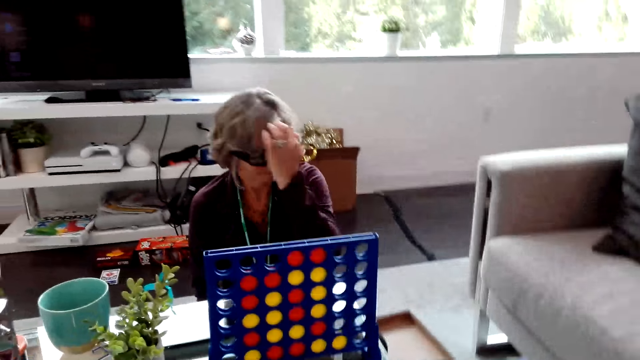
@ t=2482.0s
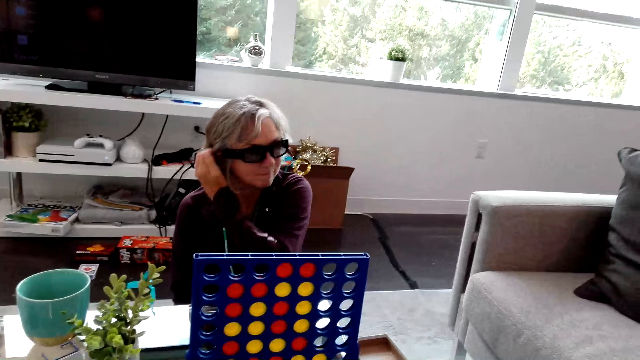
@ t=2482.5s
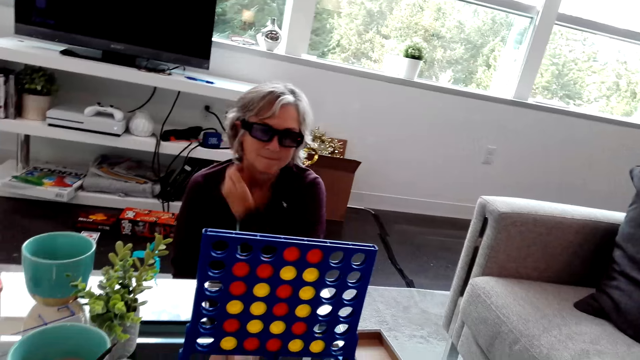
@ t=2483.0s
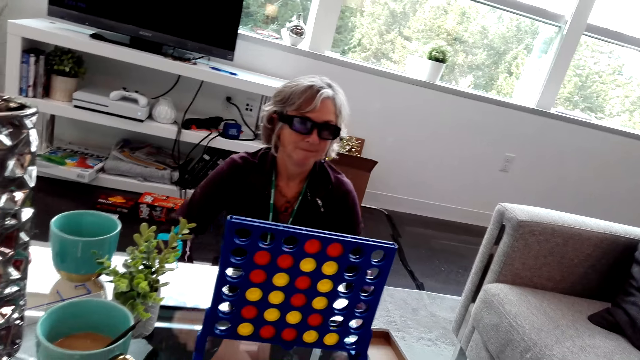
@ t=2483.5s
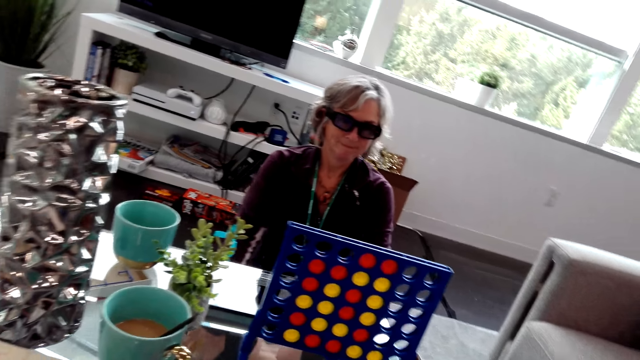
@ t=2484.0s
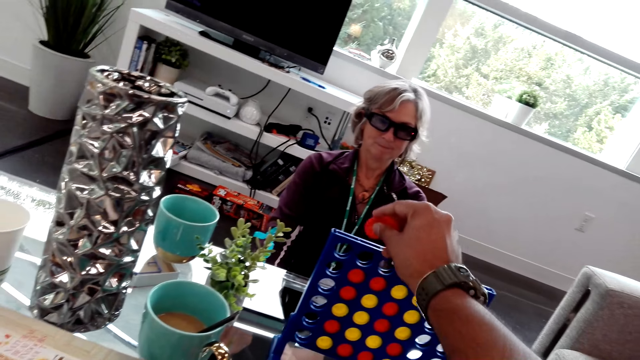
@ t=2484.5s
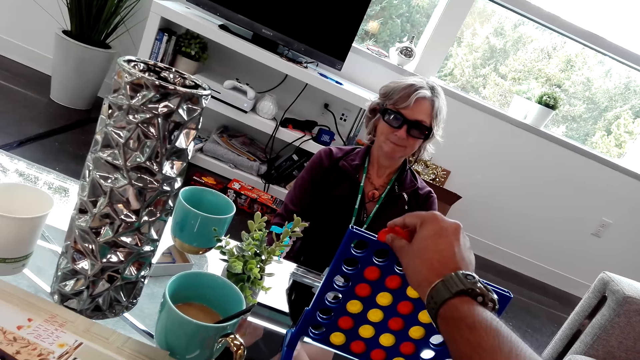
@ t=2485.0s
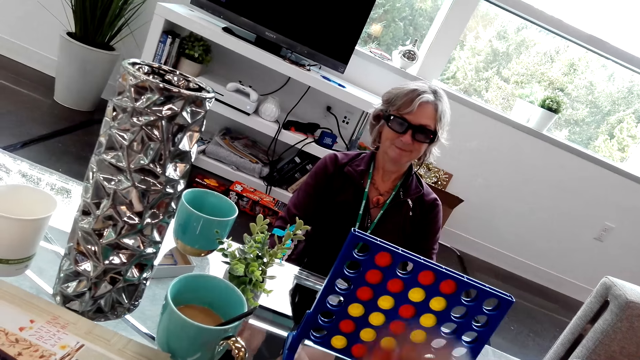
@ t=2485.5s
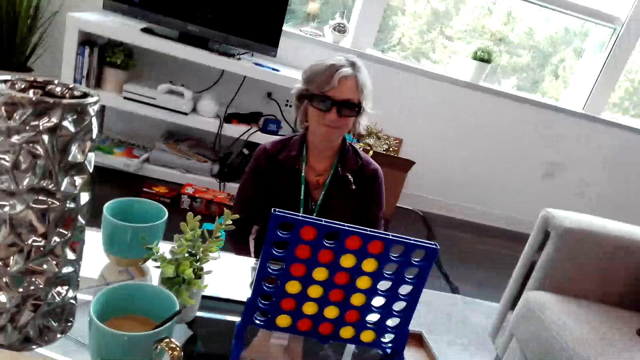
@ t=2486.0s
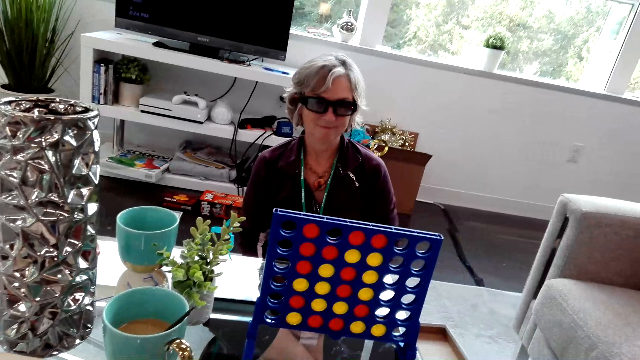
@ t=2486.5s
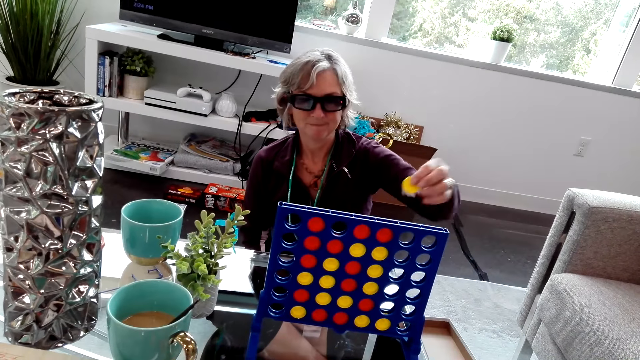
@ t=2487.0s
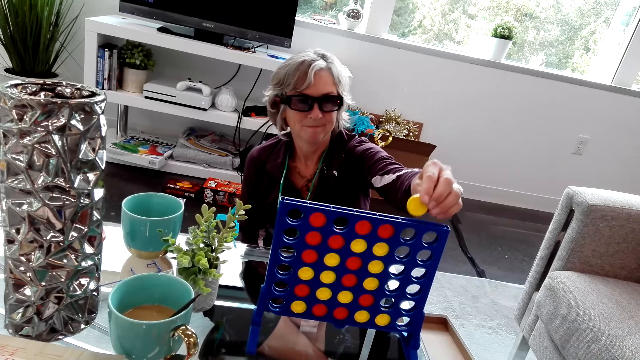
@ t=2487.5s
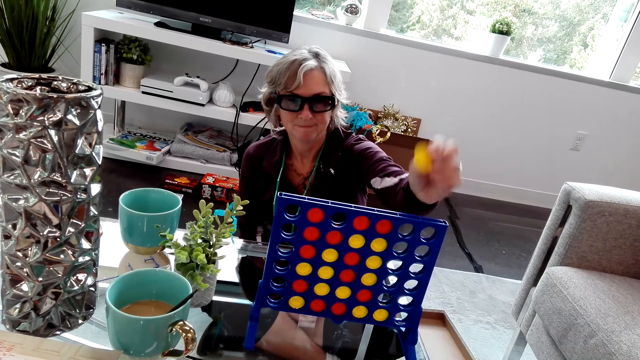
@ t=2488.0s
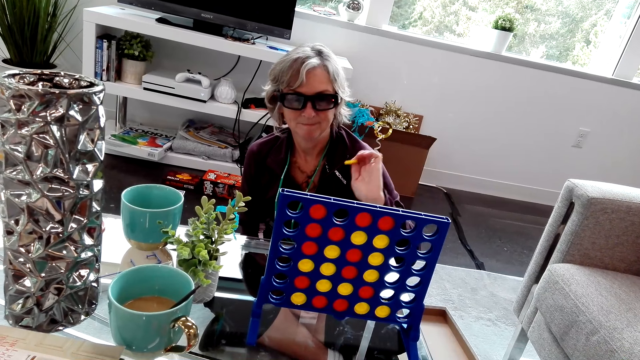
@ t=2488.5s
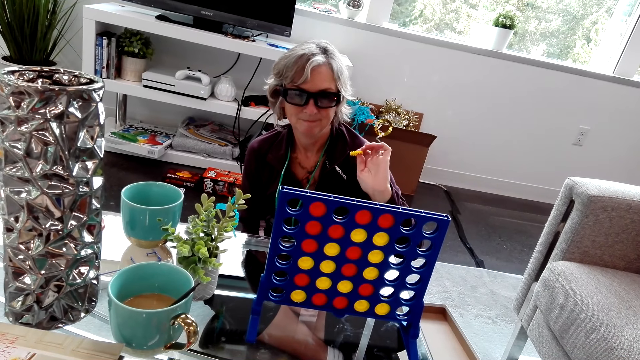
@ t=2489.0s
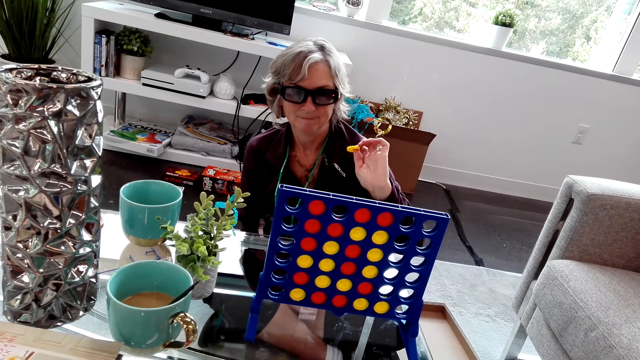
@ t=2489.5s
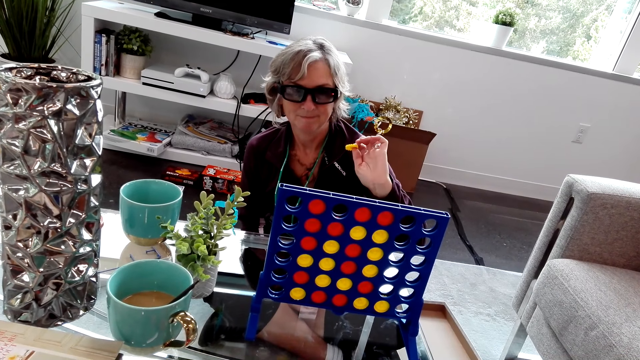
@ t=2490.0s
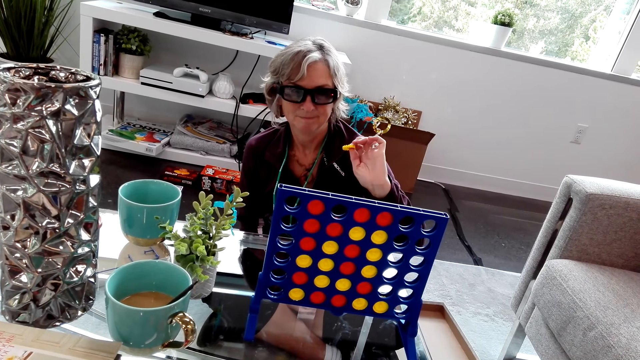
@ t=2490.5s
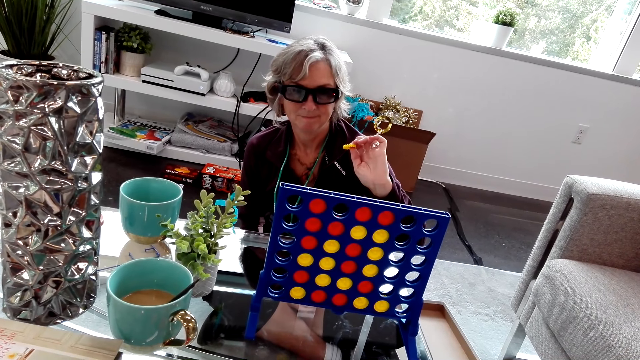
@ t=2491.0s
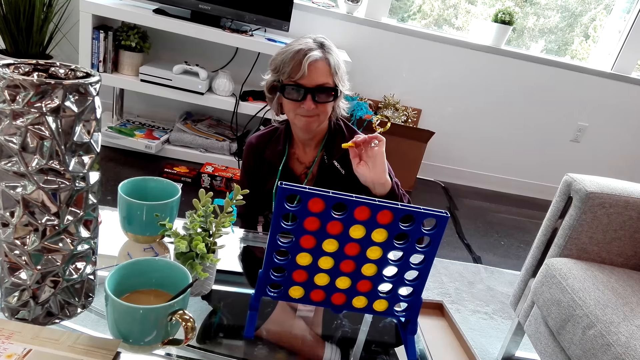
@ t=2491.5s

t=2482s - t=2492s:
A lady touches her hair and lets go of her hair. The camera wearer plays the Connect Four game. He drops a red game piece in the rack. He removes his hand from the rack. The lady stretches her hand over the rack. The lady plays the Connect Four game. The lady pulls her hand back from the rack. The lady looks at the rack.

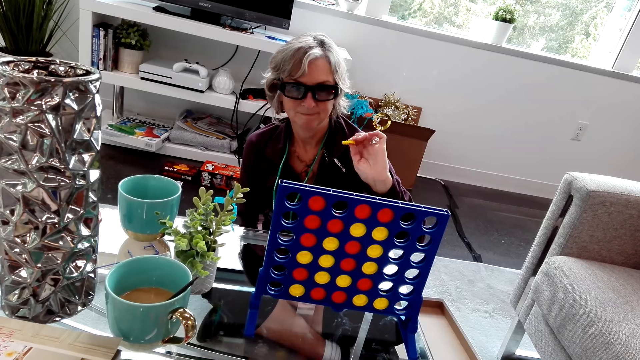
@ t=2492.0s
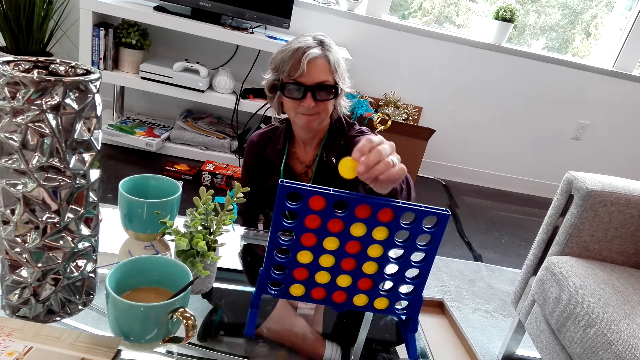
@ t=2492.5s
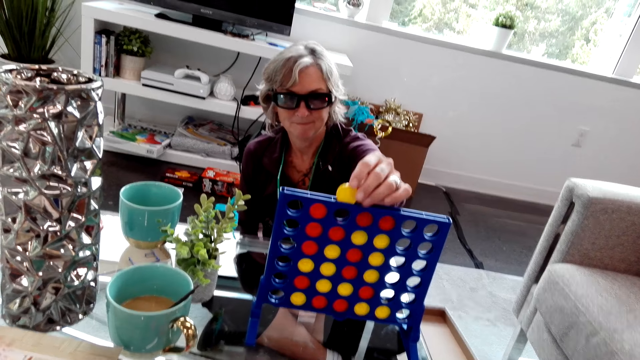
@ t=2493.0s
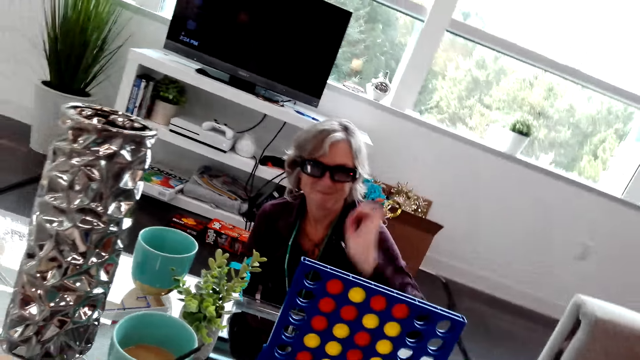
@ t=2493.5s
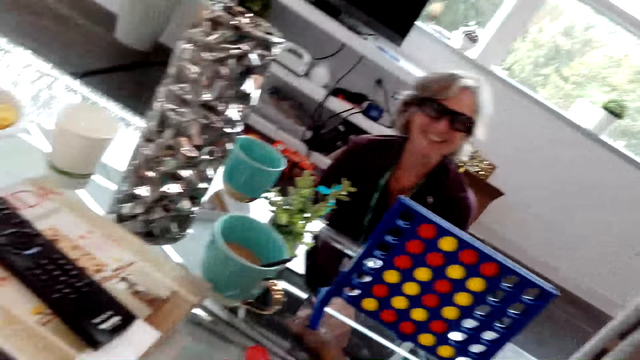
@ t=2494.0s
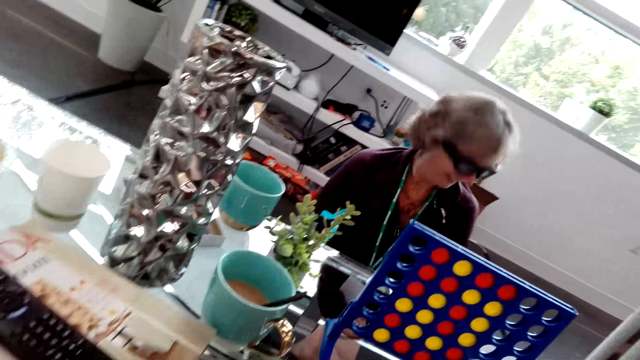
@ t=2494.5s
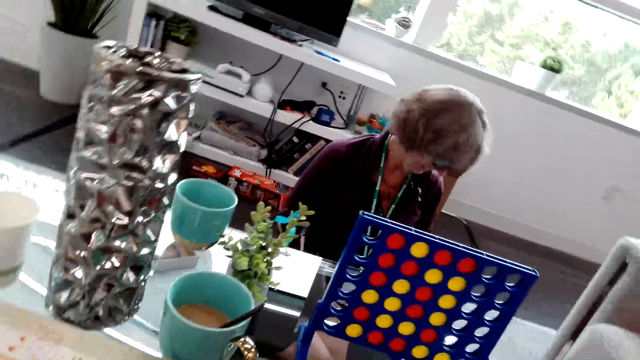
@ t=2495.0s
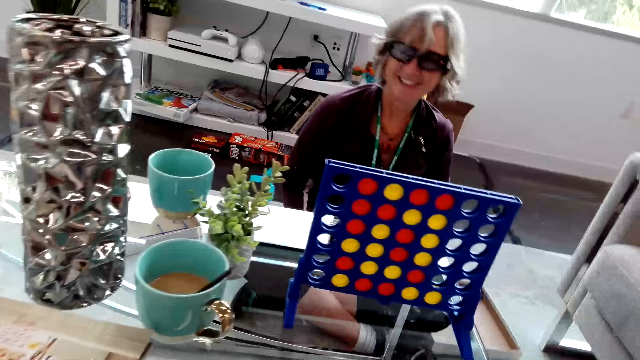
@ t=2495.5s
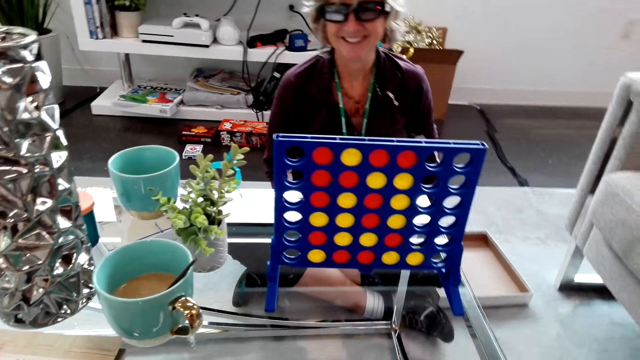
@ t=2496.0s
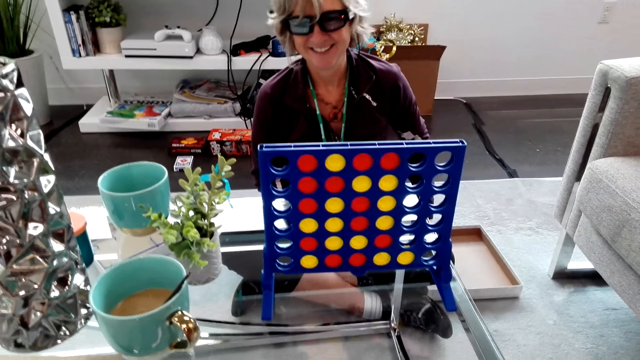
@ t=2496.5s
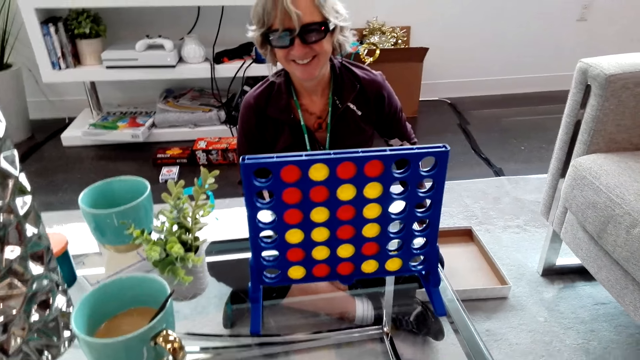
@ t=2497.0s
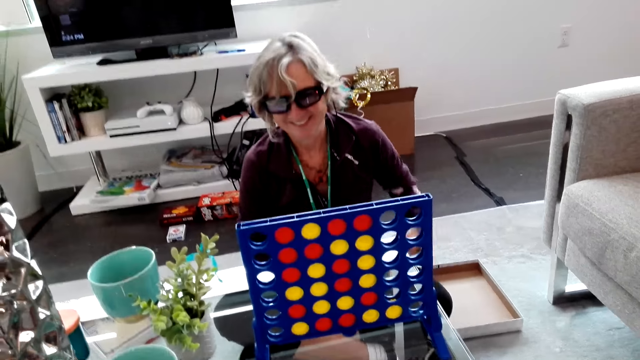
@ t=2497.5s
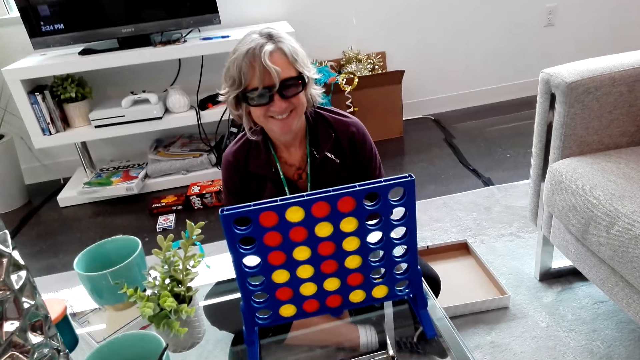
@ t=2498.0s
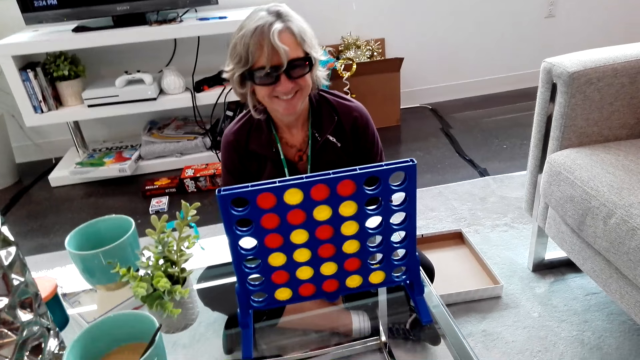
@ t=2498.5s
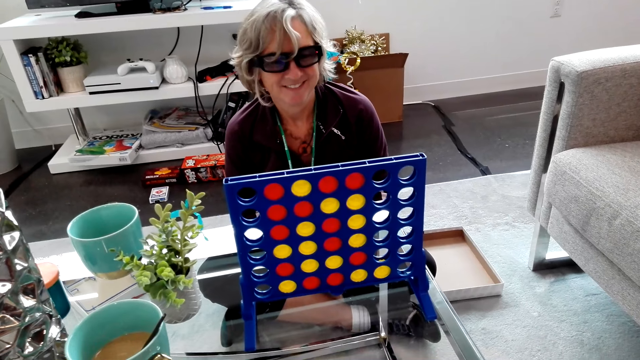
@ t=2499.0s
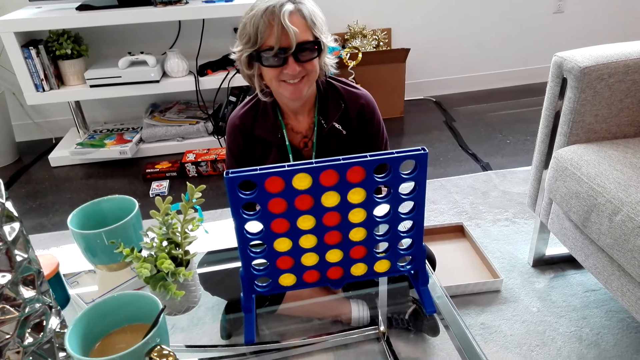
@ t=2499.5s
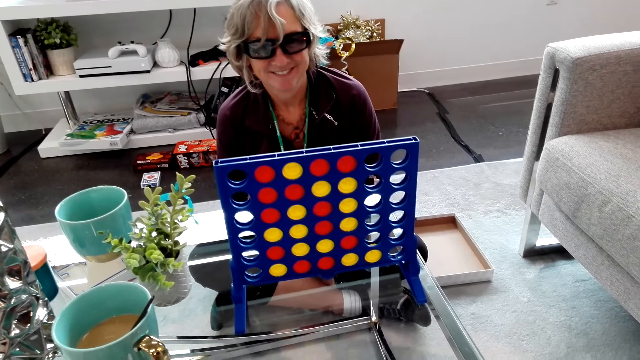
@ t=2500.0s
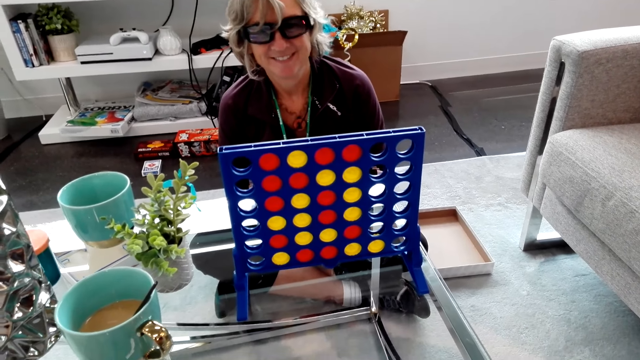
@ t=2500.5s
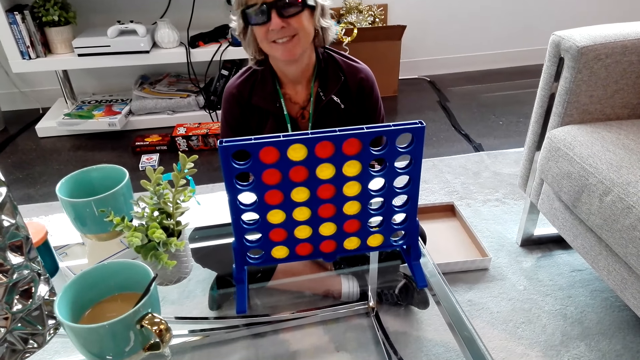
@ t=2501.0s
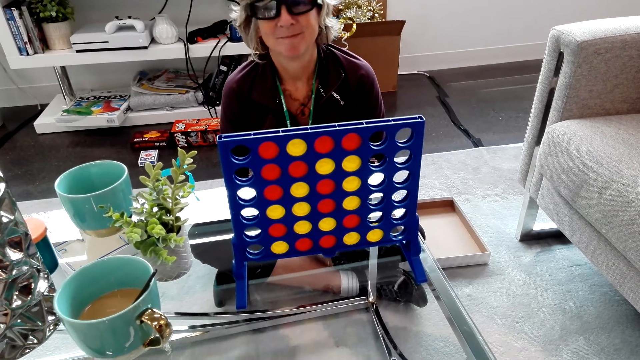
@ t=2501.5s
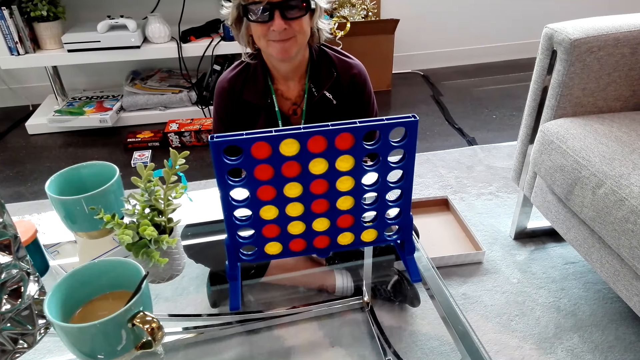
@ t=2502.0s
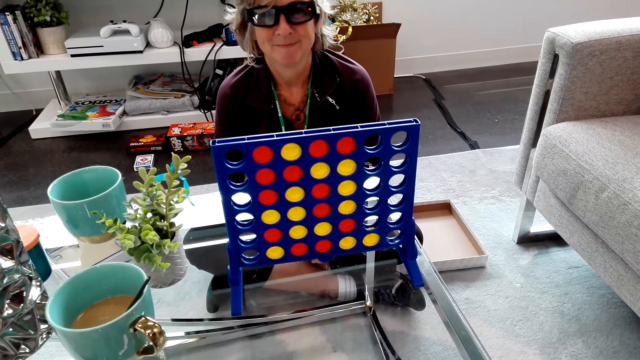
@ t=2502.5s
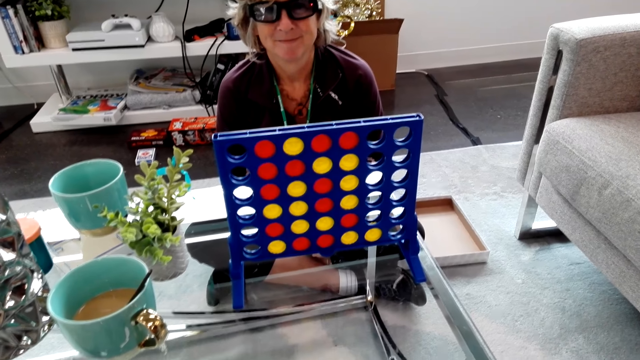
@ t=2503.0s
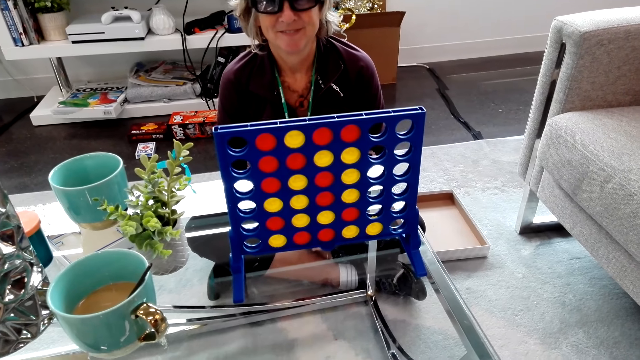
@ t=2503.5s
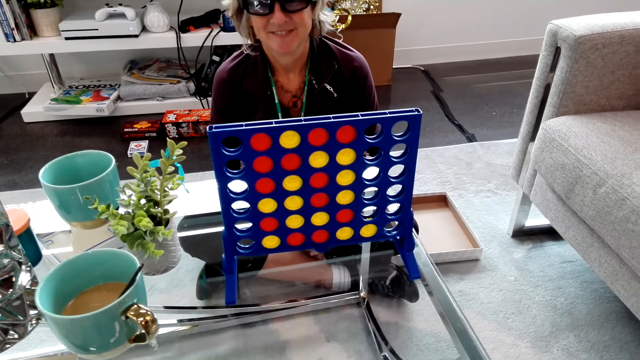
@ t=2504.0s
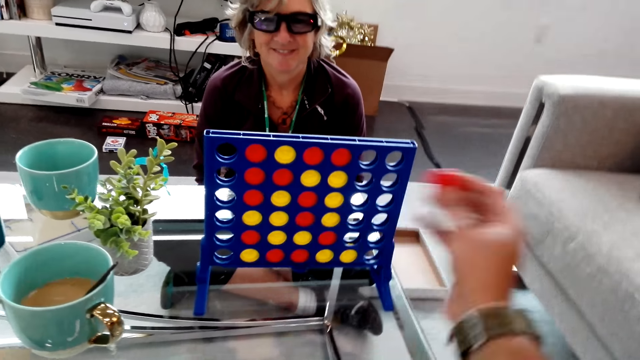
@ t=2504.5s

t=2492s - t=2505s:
The camera wearer plays the Connect Four game. A lady drops a yellow game piece in the rack. The lady lowers her hand. The lady laughs. The camera wearer speaks to the lady. They shake Connect Four pieces.
